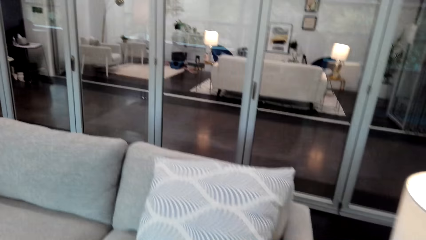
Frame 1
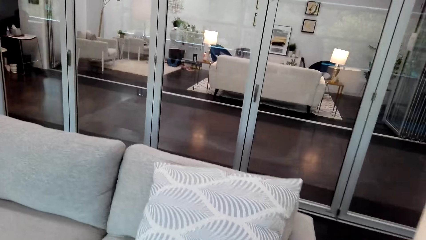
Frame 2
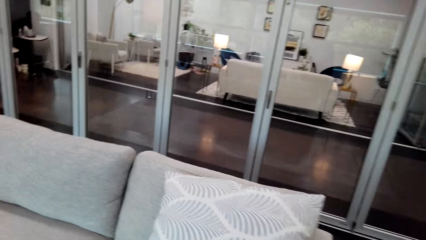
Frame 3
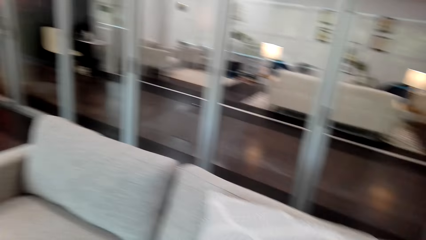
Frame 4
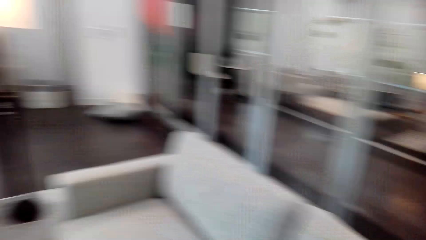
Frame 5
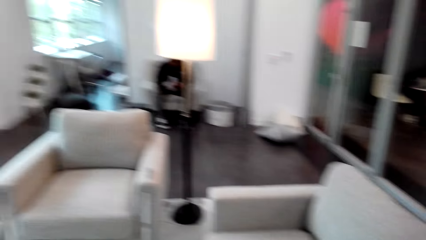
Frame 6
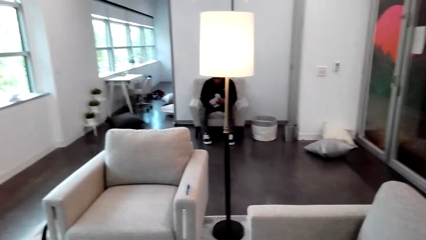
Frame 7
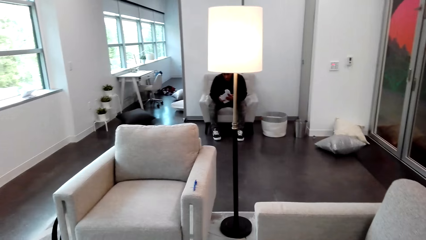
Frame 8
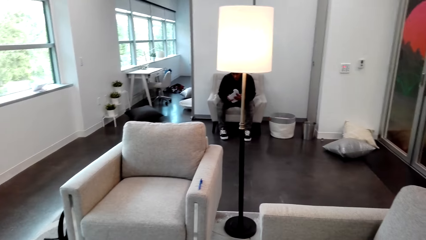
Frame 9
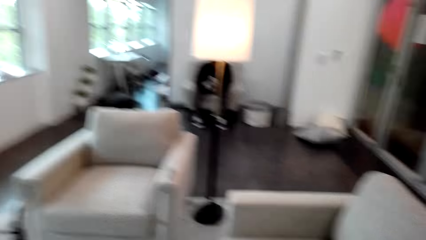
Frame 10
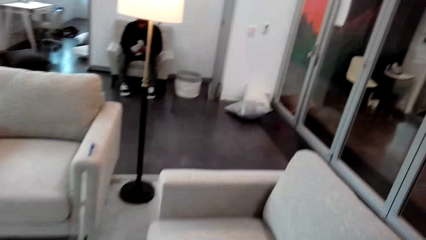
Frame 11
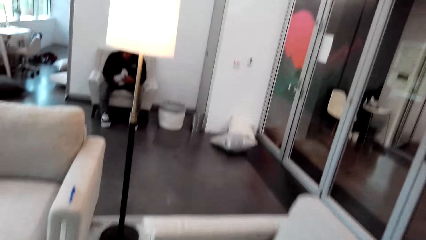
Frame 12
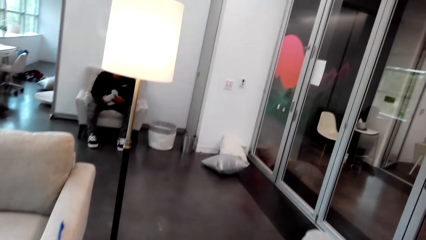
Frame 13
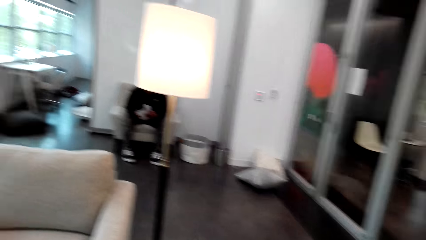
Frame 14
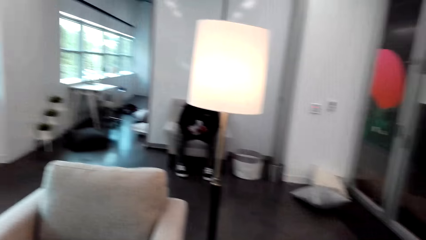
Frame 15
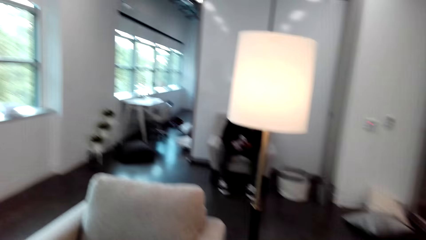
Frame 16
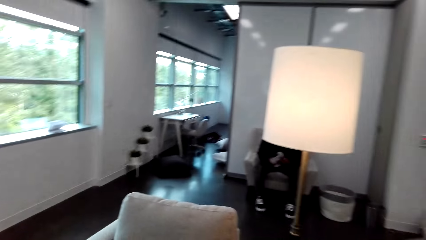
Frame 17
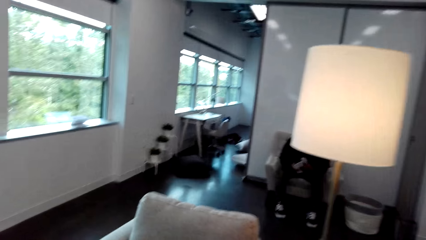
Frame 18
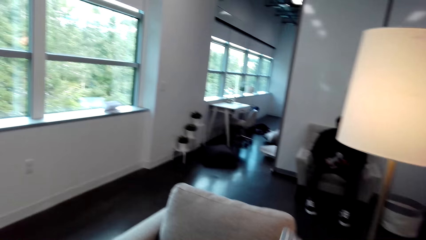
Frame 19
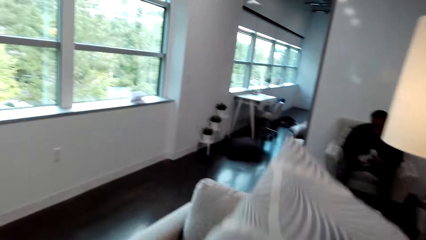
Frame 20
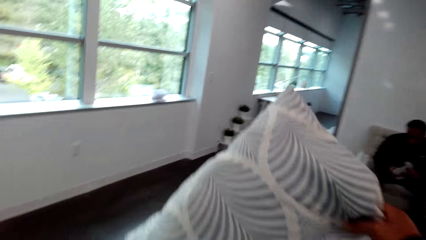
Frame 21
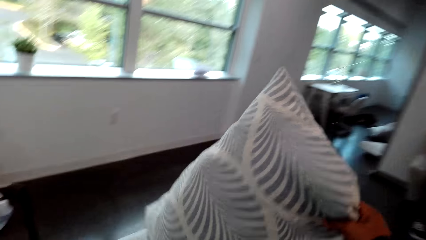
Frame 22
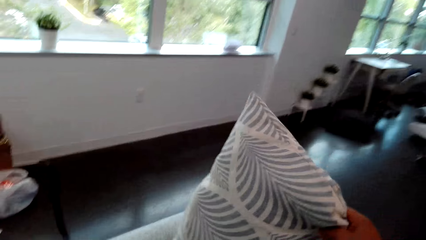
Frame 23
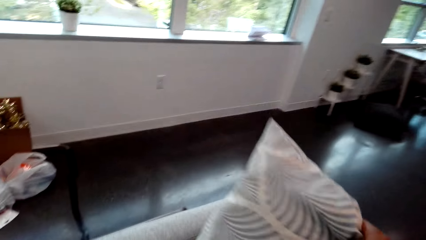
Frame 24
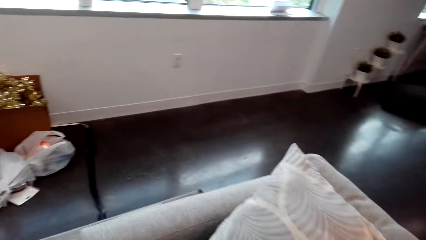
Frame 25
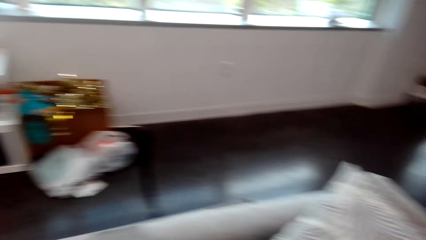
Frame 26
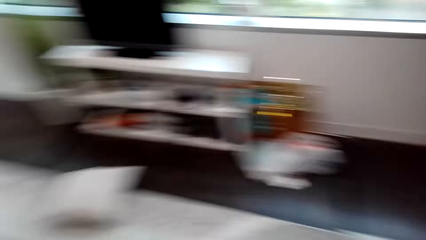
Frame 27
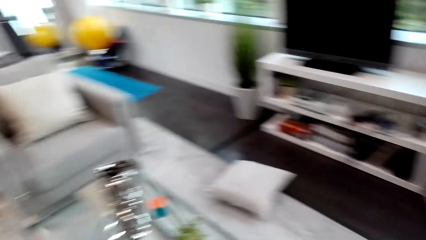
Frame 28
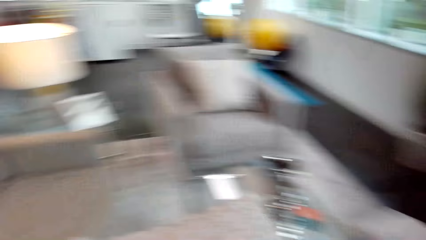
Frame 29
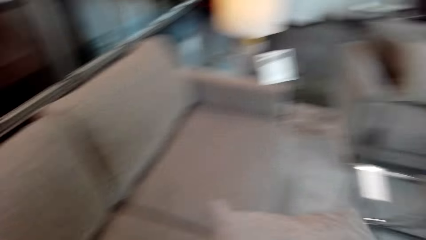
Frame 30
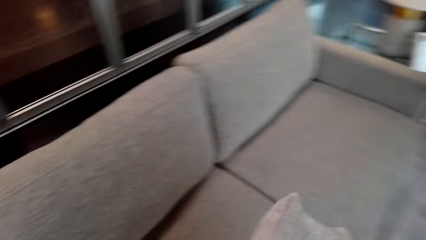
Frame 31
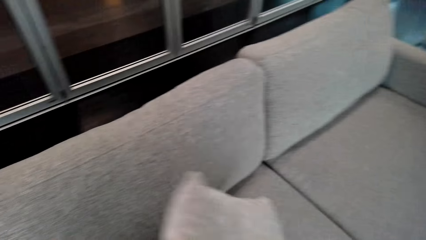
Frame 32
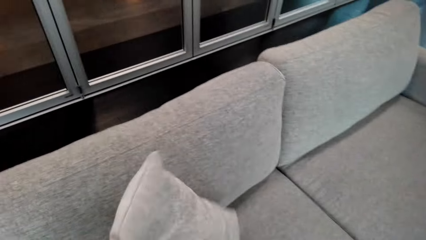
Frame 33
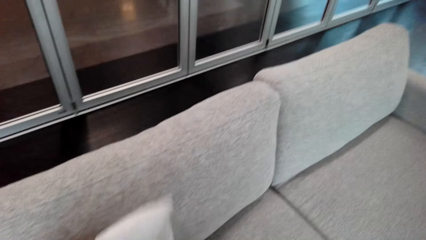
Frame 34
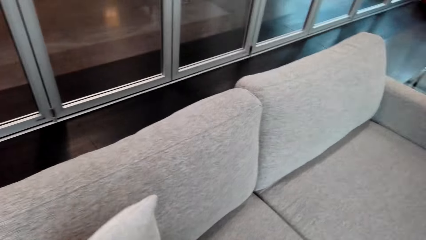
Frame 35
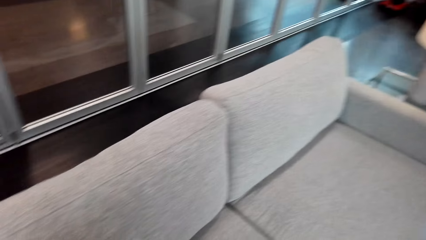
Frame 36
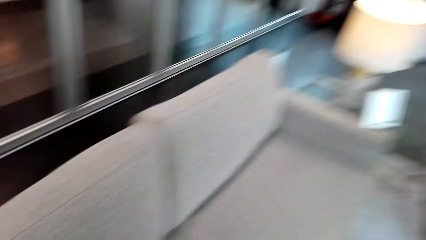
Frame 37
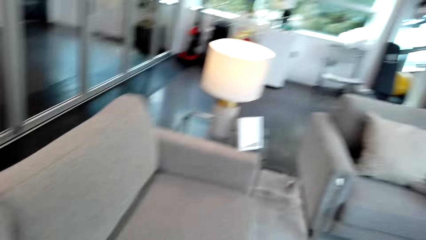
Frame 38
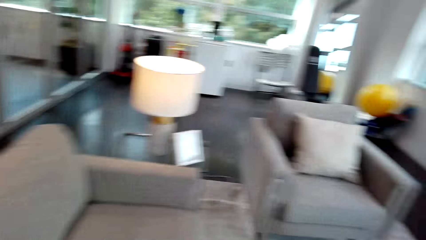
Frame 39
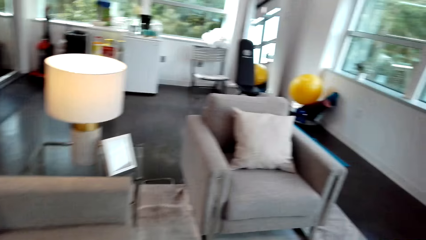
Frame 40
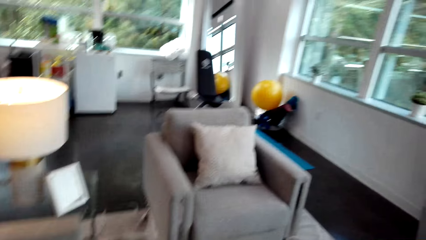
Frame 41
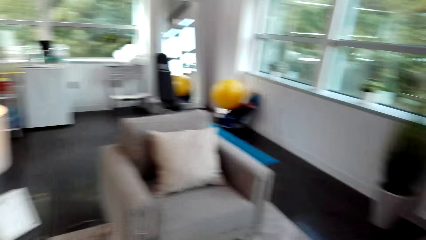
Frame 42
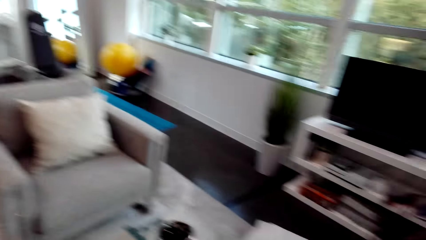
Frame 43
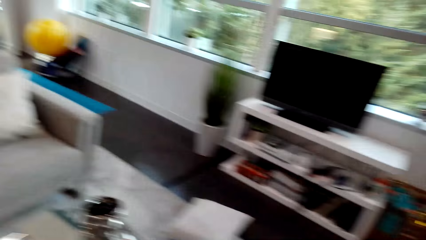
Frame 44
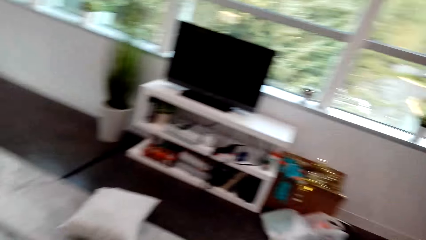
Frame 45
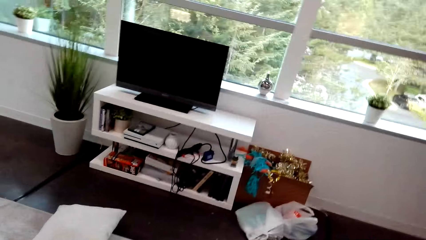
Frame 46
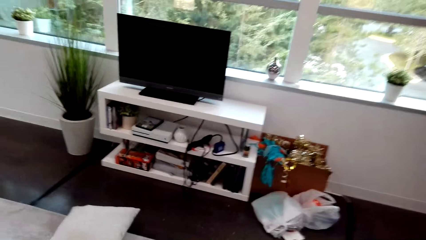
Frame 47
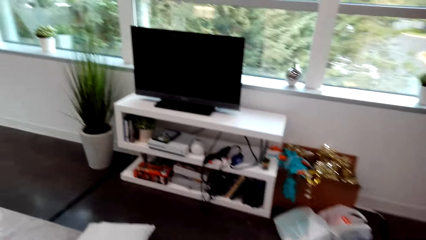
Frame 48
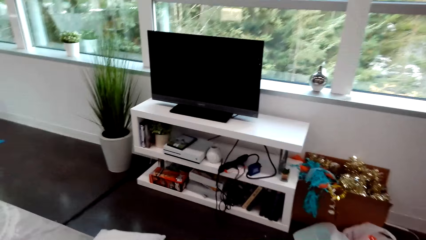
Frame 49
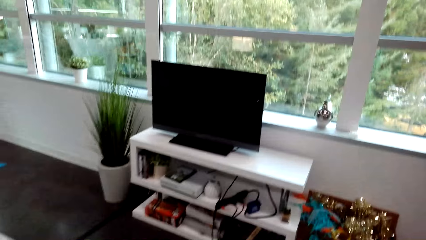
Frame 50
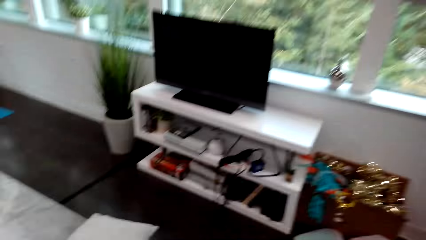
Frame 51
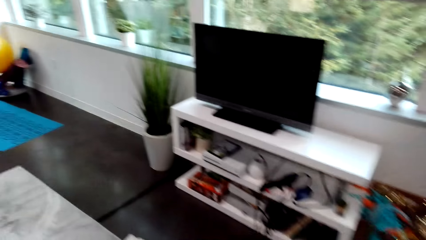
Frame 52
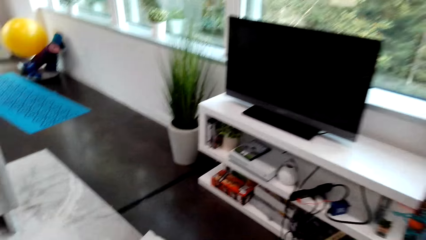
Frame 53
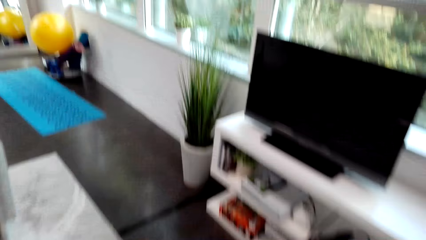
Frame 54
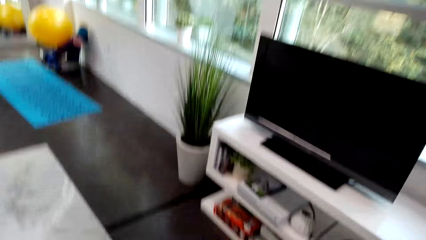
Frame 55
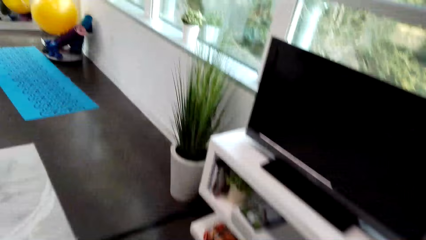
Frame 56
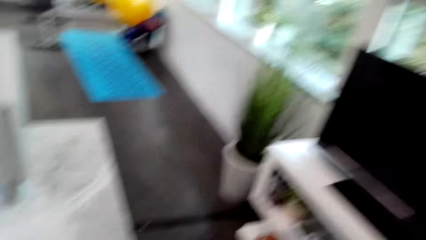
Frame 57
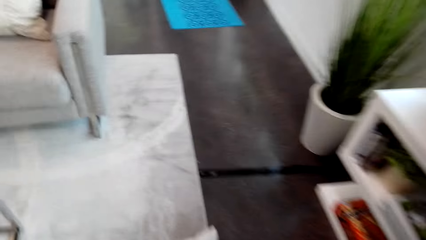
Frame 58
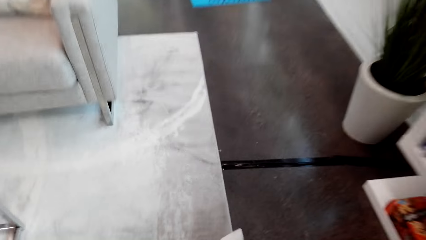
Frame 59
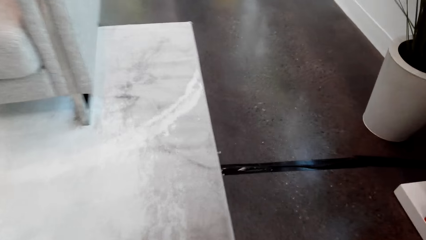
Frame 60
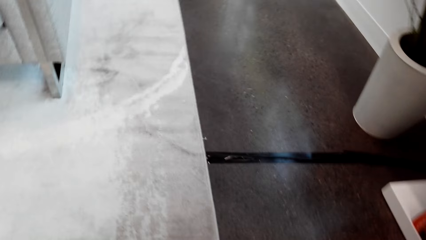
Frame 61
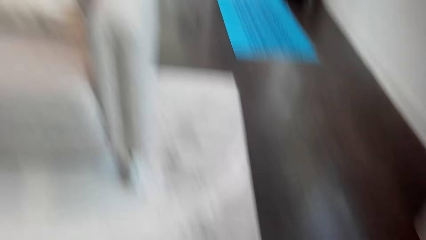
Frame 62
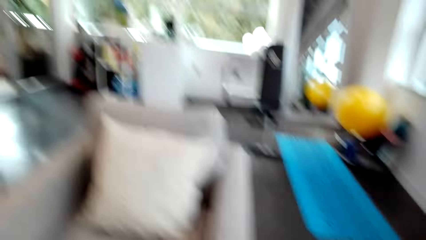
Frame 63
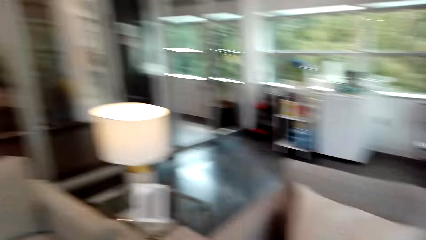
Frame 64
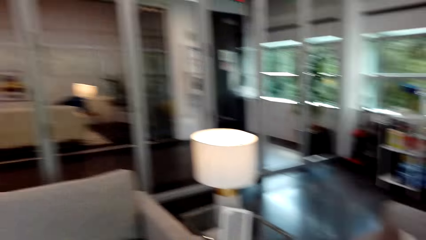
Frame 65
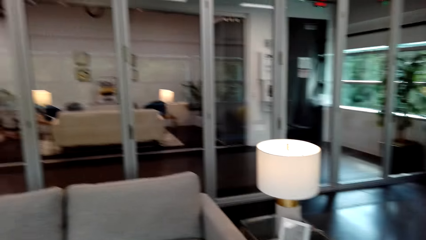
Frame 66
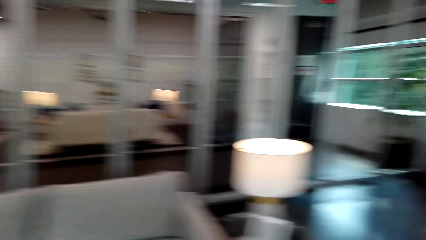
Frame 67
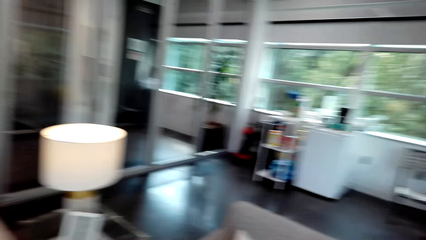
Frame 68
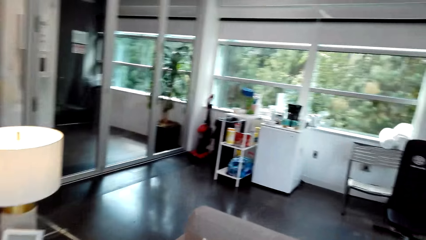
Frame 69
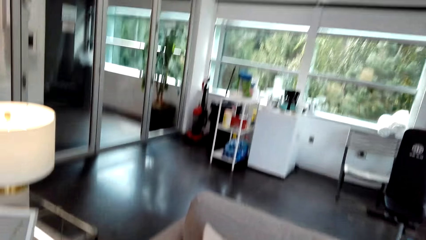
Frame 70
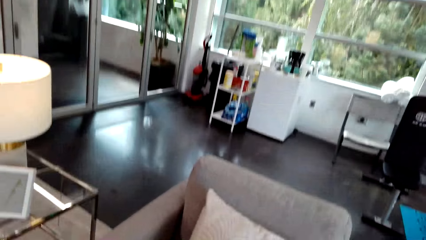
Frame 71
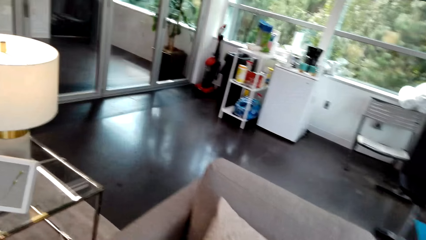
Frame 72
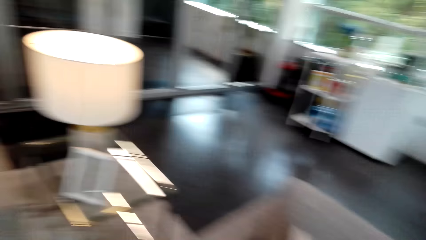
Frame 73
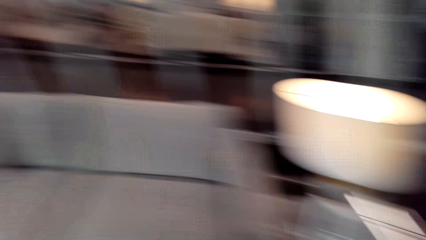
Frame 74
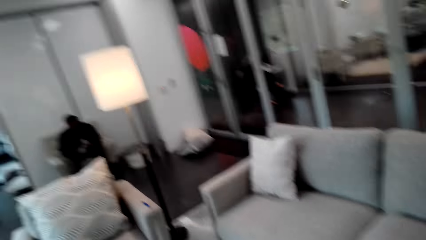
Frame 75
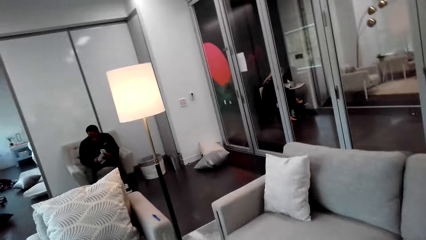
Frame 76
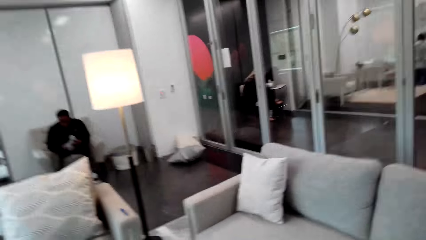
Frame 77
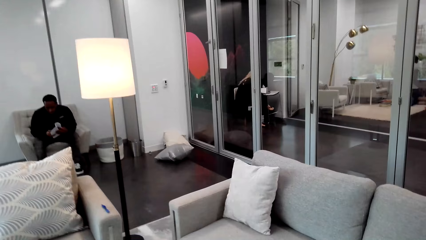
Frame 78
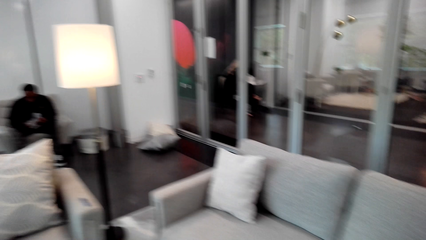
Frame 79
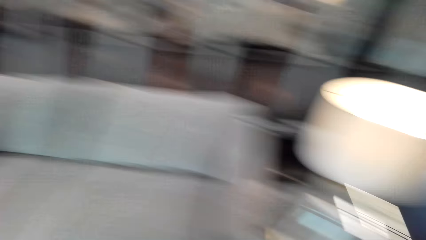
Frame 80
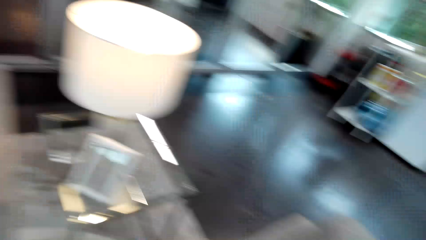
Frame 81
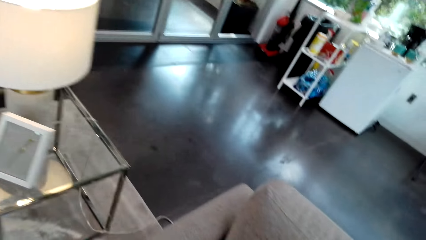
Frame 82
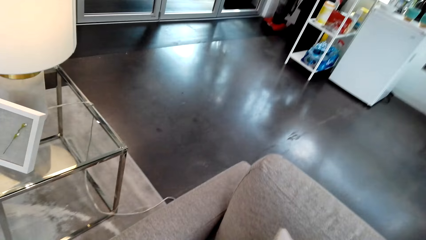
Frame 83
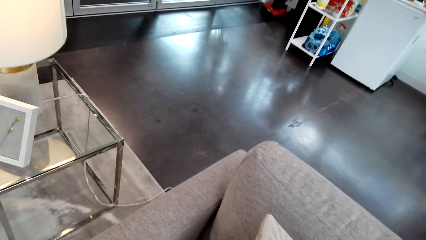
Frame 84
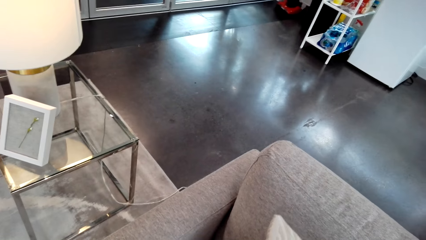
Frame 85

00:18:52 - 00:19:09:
The camera wearer moves around. They place a throw pillow on the seat. They look around and put a throw pillow on a couch. They move around. They pick up a throw pillow from the floor.
